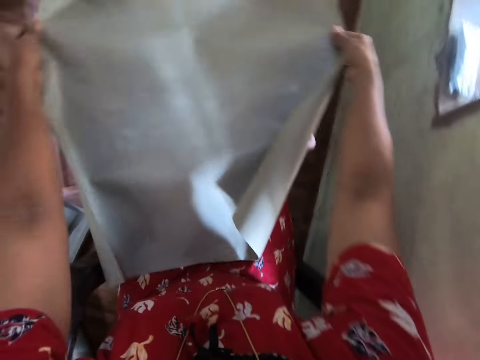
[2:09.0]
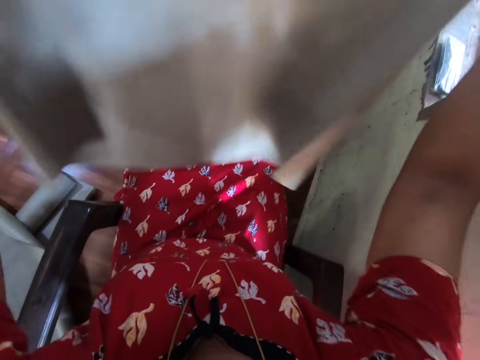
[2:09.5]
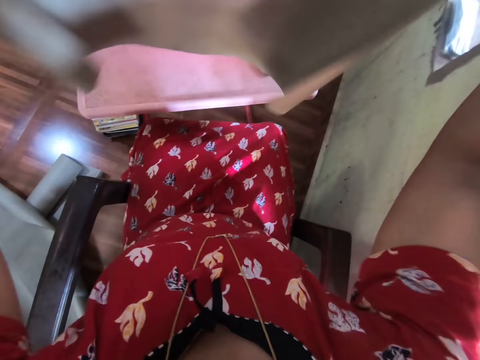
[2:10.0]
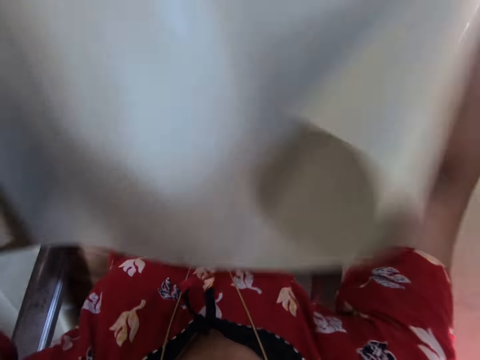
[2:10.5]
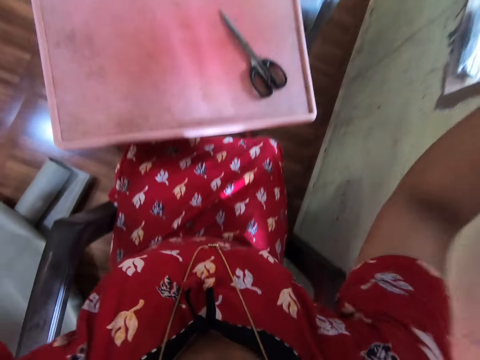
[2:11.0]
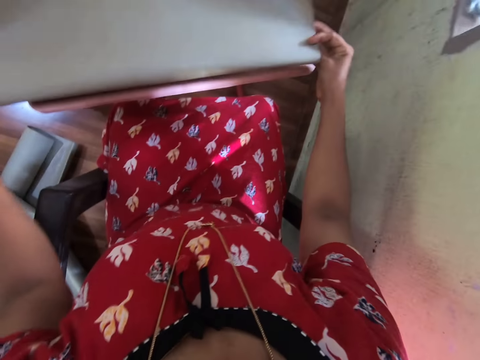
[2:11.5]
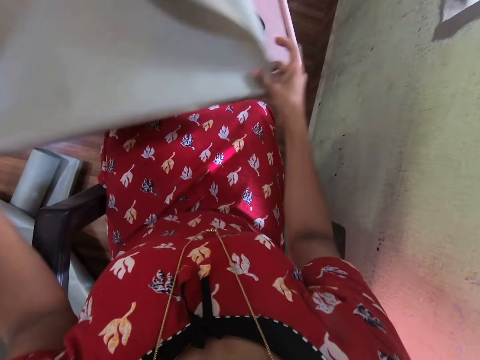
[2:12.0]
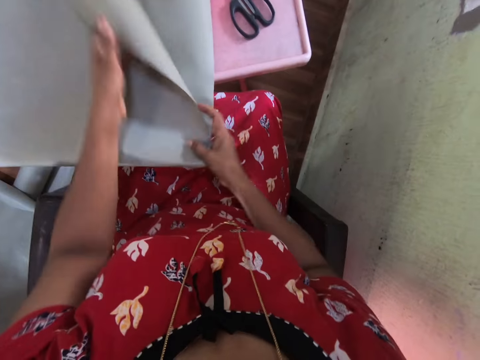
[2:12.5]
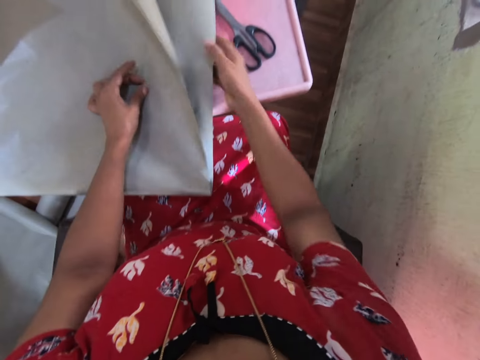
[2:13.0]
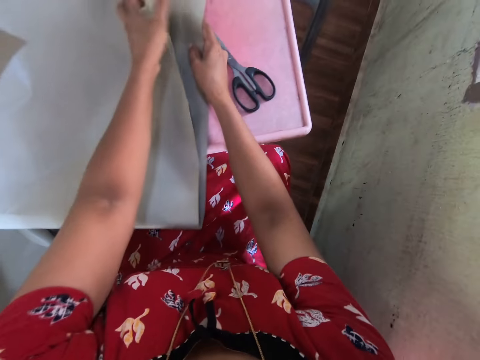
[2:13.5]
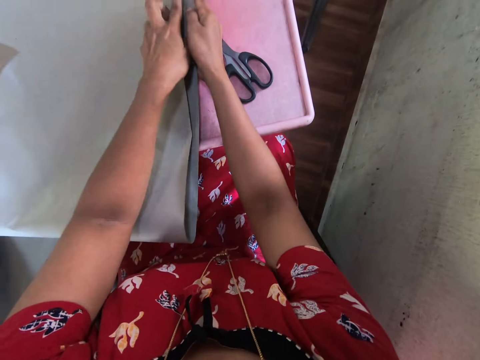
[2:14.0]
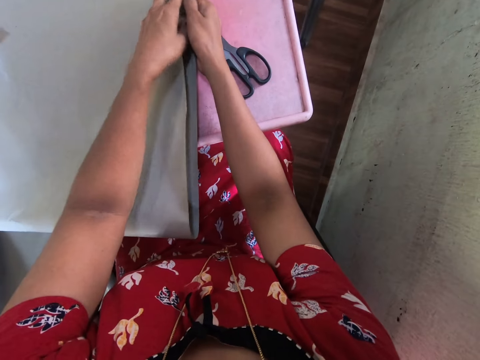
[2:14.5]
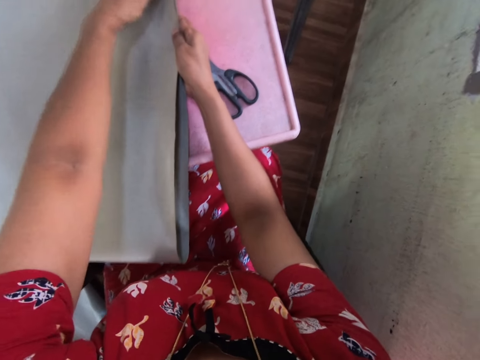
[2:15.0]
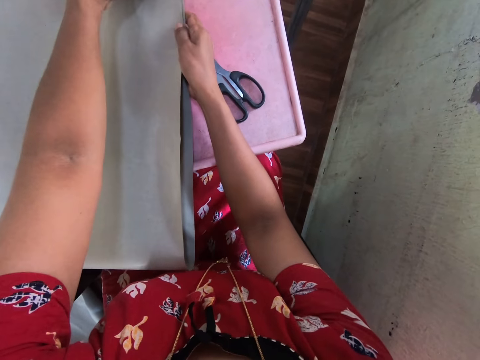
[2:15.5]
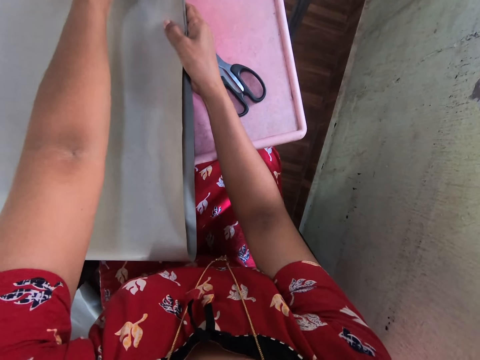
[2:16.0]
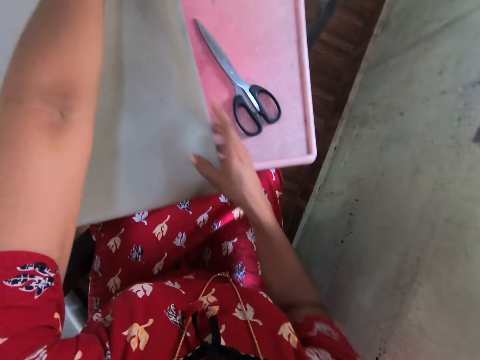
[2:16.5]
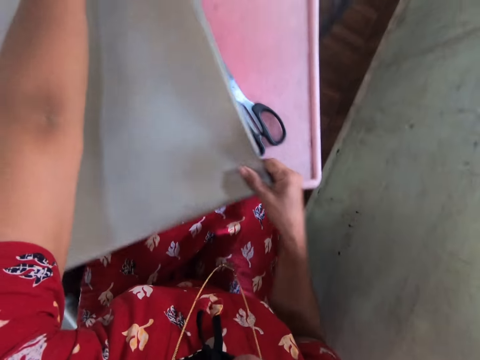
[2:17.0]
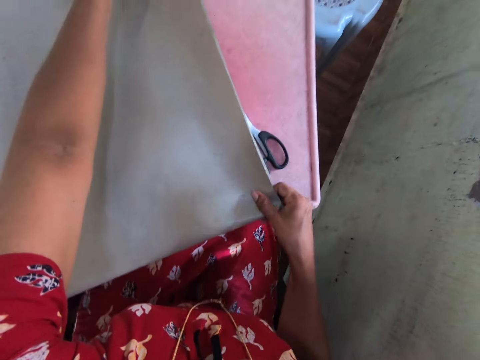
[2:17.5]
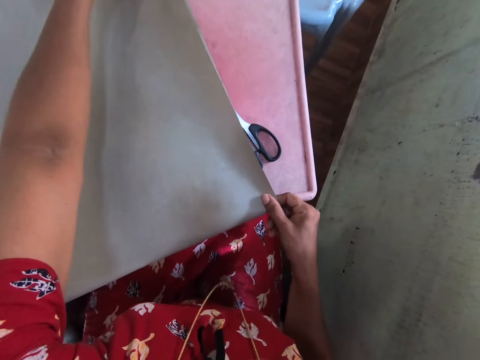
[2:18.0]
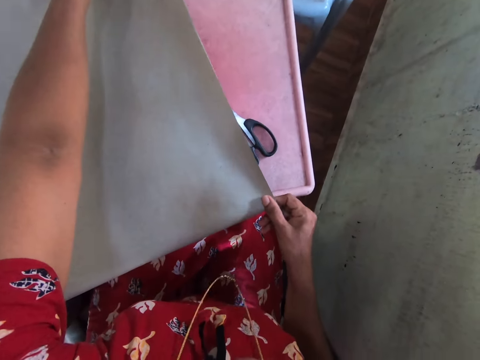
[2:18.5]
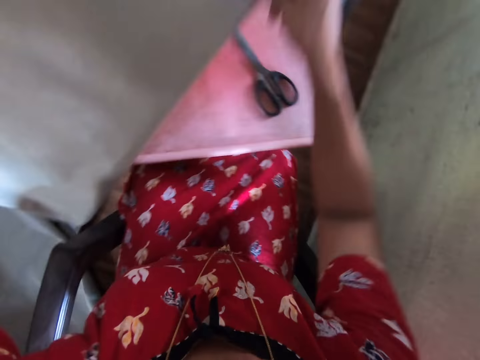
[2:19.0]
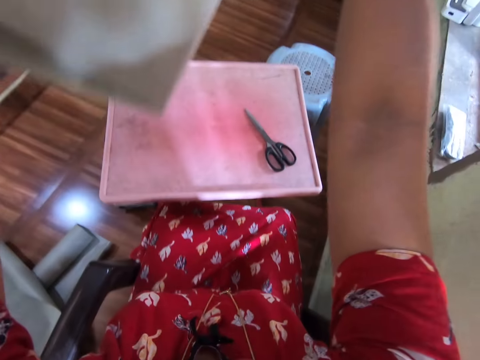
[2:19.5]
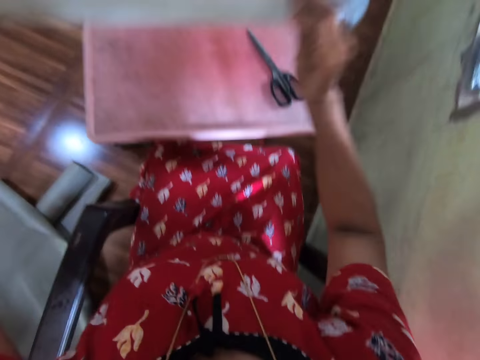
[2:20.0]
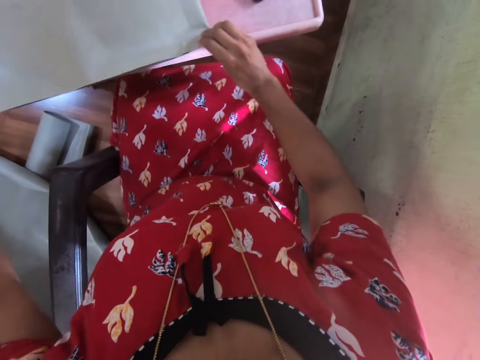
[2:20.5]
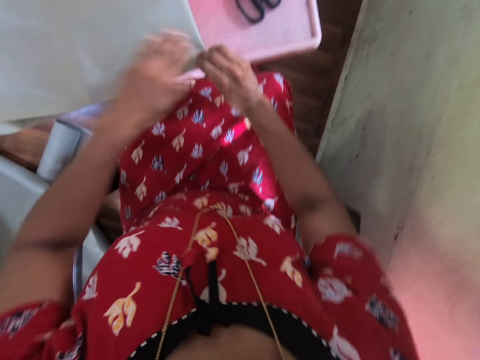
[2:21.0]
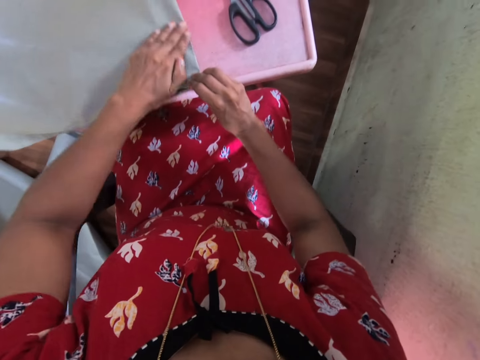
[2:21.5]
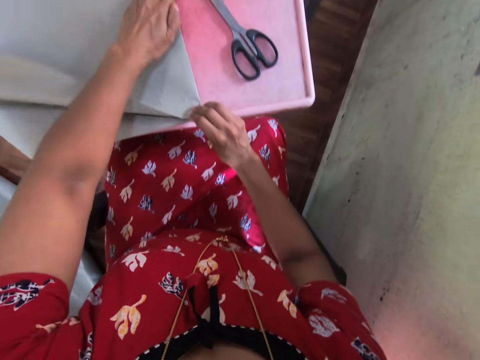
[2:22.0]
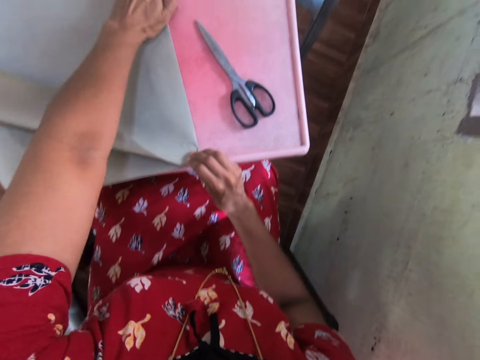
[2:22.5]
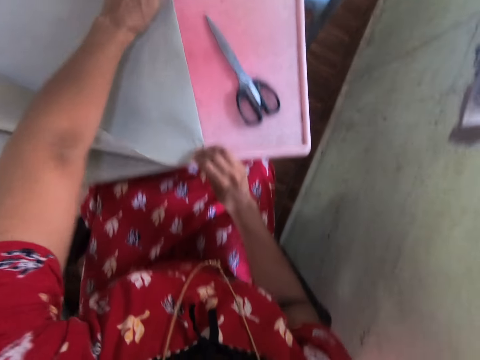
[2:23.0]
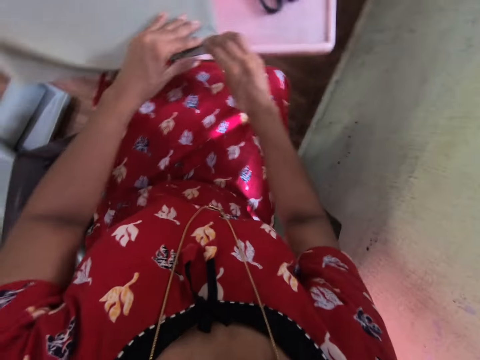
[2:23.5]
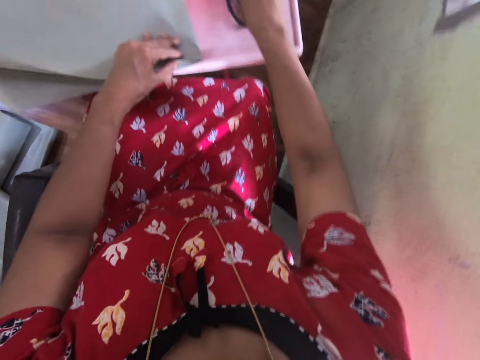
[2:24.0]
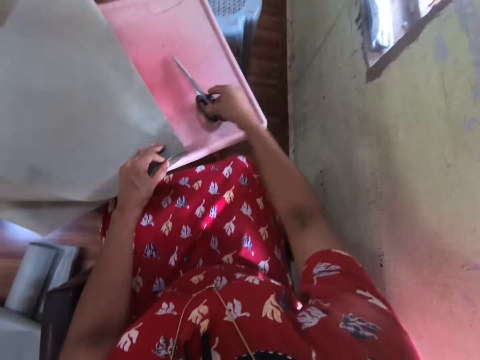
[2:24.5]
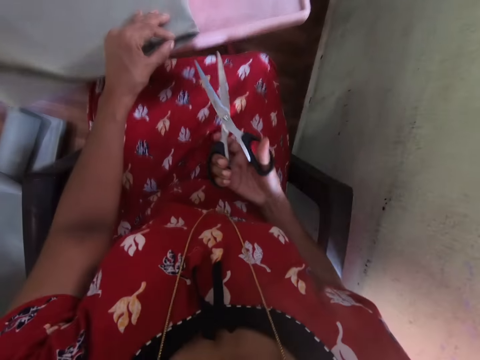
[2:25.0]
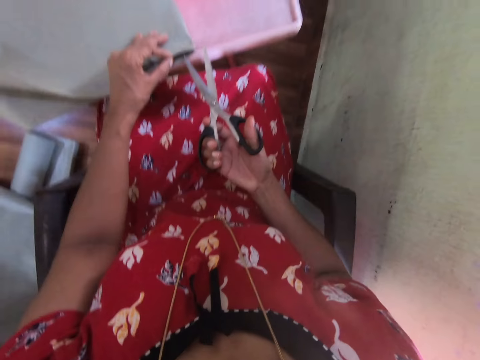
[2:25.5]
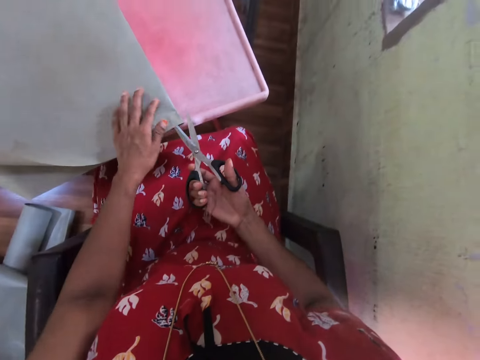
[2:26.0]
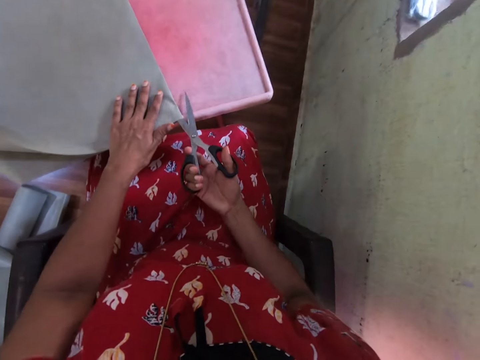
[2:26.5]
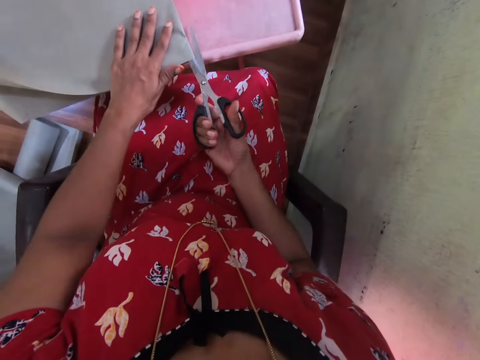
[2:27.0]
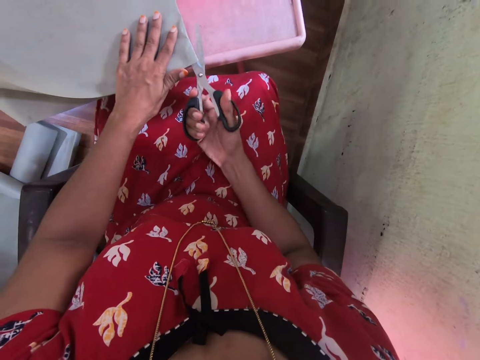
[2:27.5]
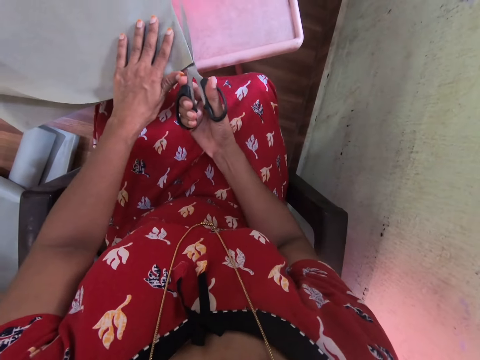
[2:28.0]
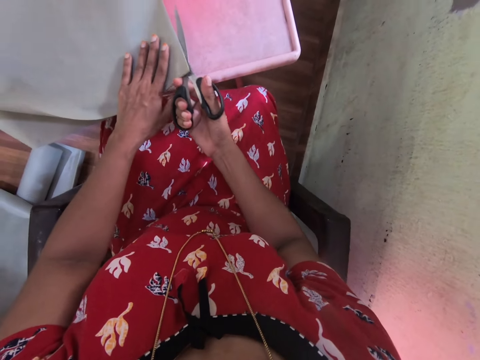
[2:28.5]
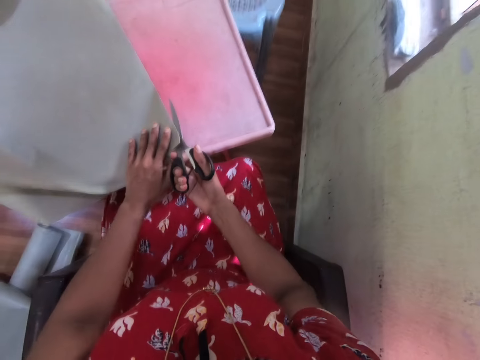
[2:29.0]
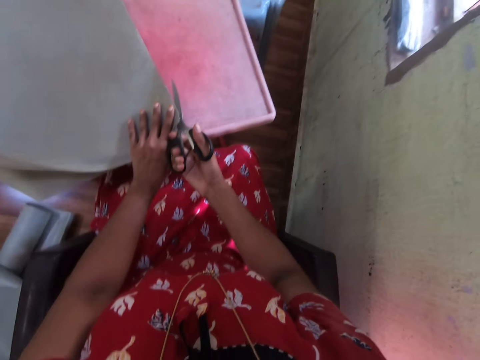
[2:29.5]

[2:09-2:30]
The camera wearer takes the cardboard from the table with both hands. She folds the cardboard on the table with both hands. She flips the cardboard on the table with both hands. She presses the cardboard with her left hand. She takes the pair of scissors from the table with her right hand. She cuts the cardboard with the scissors in her right hand.

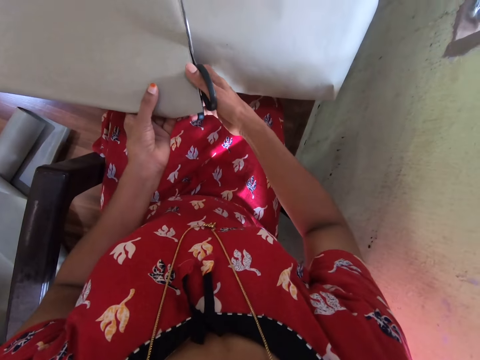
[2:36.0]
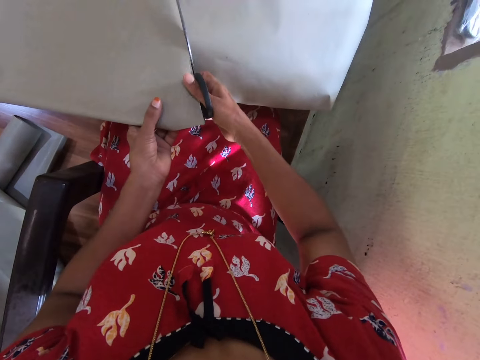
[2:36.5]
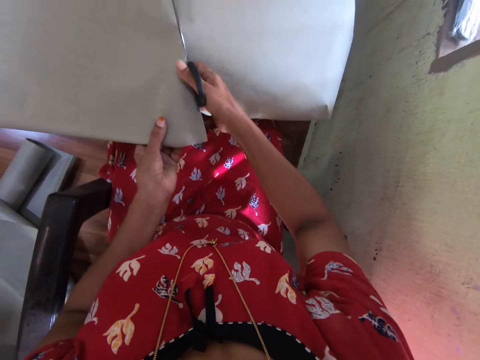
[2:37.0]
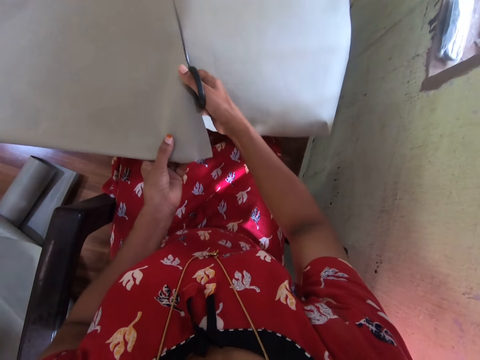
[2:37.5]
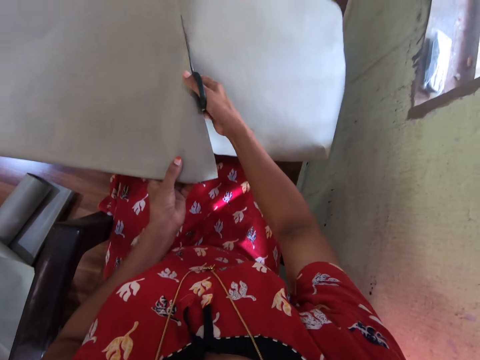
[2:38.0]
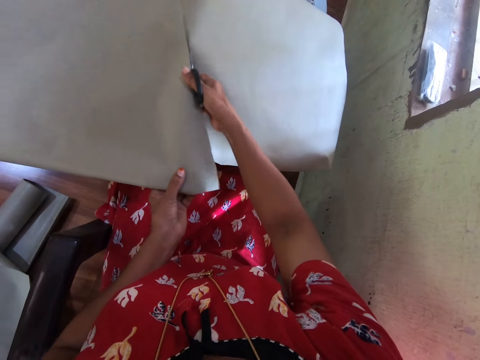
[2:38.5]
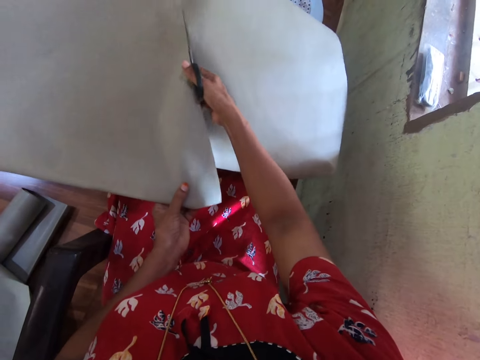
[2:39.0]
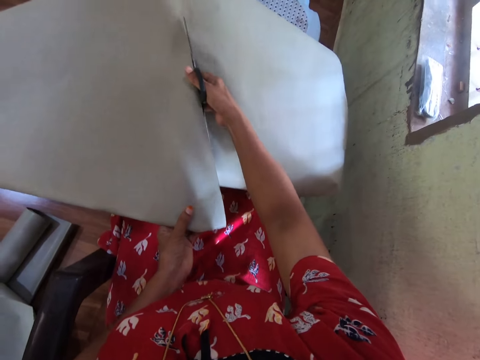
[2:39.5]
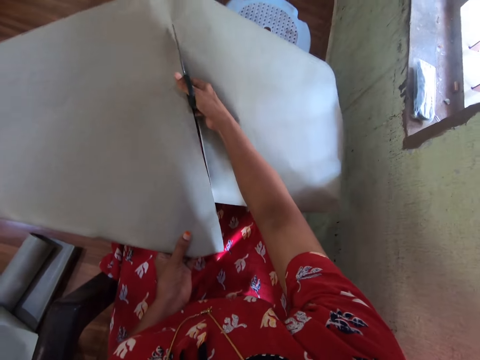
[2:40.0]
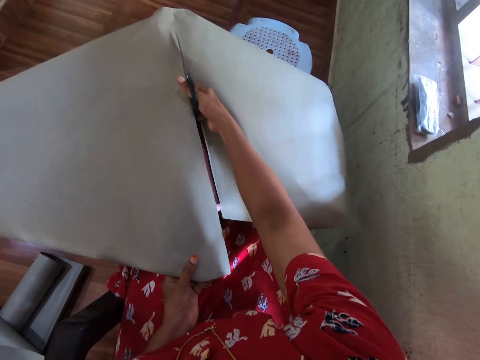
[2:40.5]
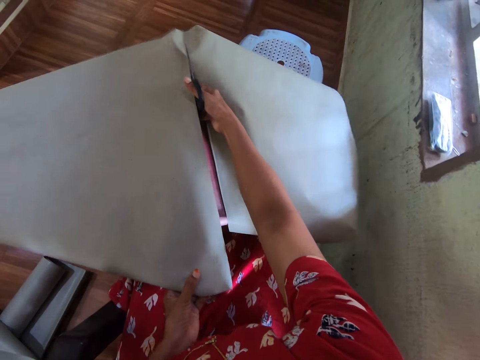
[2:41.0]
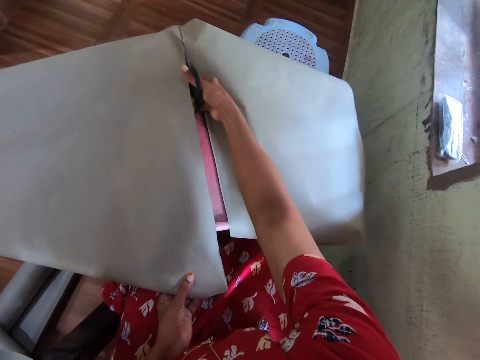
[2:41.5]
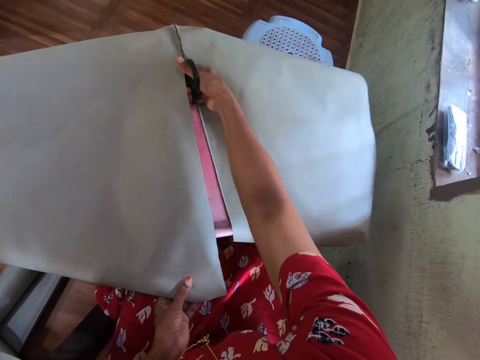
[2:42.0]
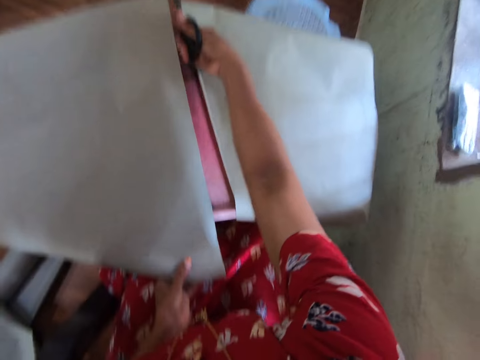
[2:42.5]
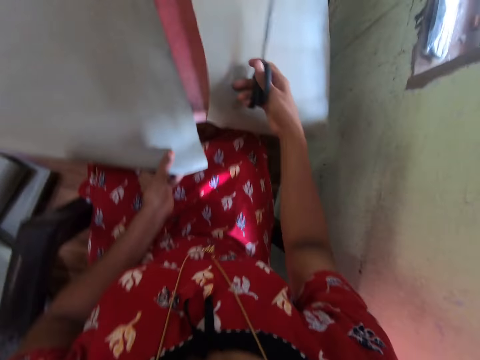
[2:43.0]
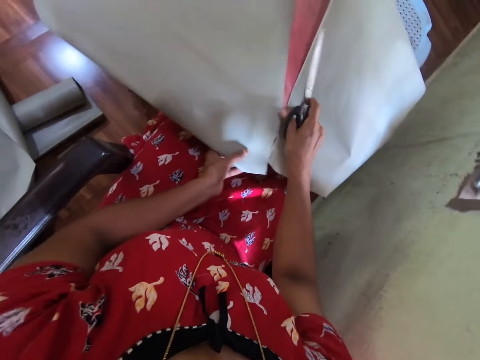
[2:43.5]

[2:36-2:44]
The camera wearer cuts the cardboard with the pair of scissors in her right hand.
